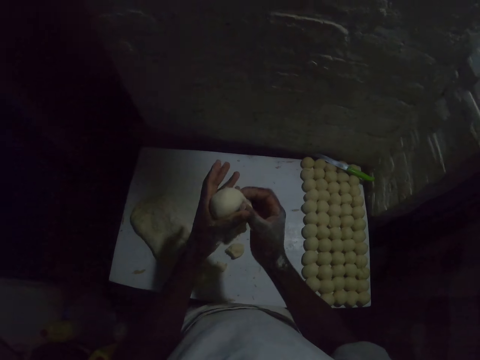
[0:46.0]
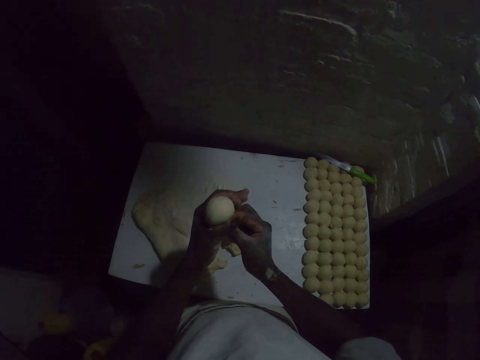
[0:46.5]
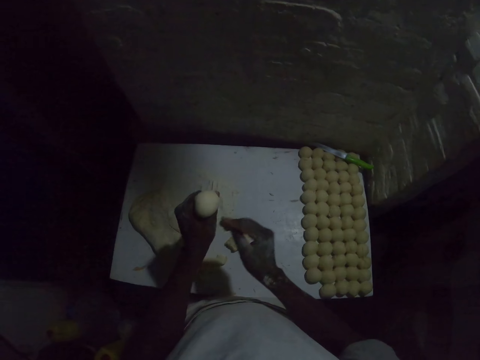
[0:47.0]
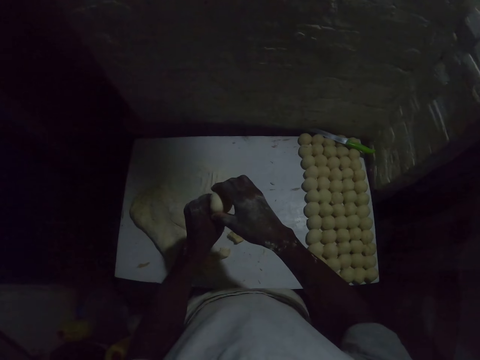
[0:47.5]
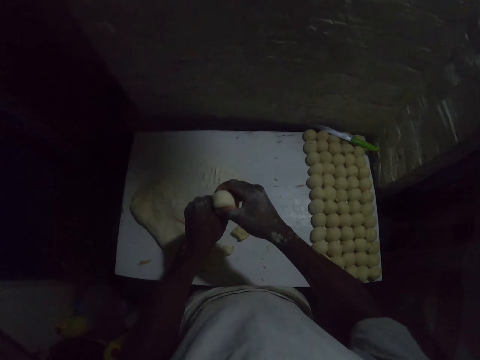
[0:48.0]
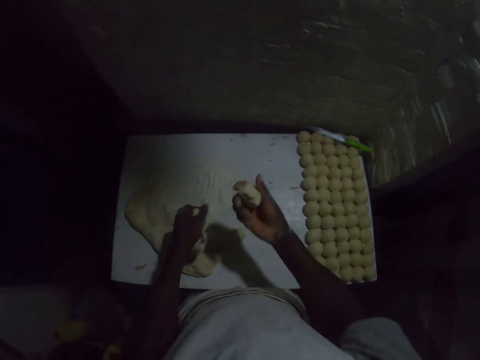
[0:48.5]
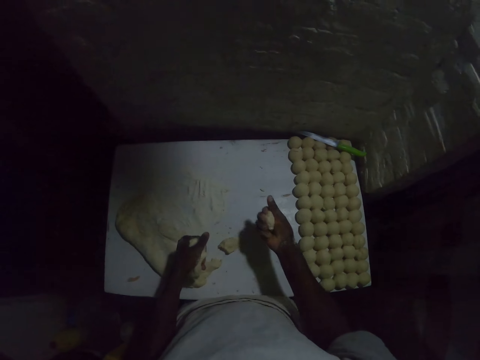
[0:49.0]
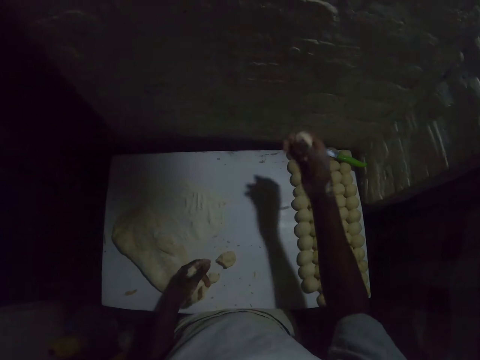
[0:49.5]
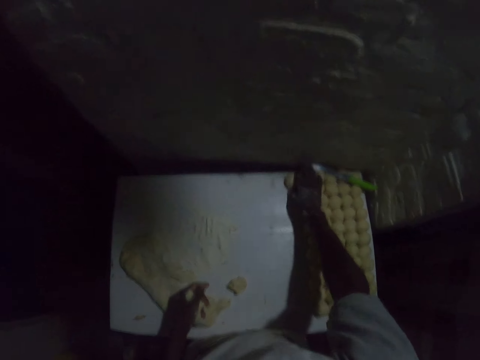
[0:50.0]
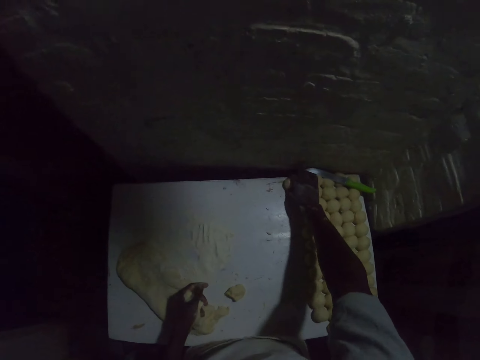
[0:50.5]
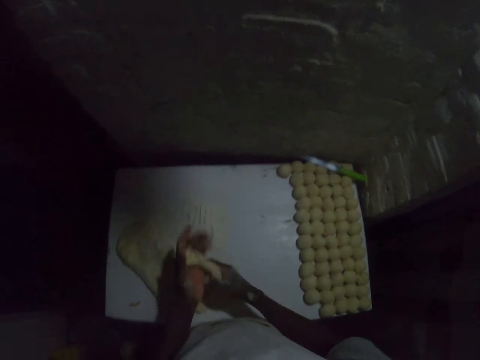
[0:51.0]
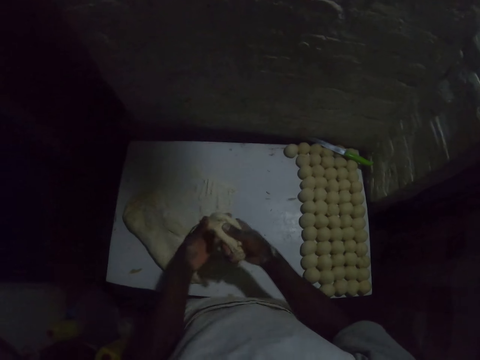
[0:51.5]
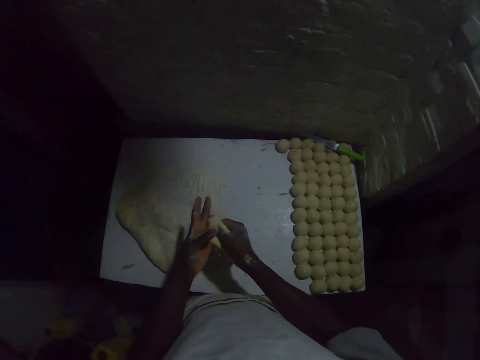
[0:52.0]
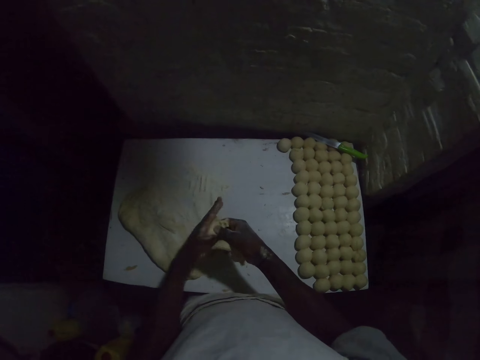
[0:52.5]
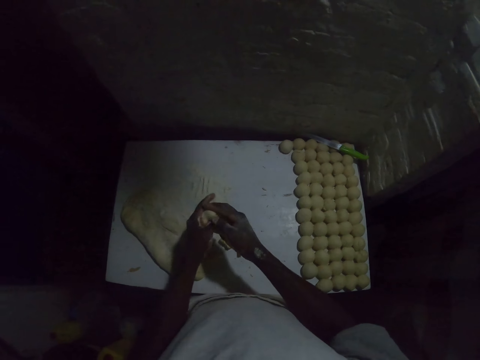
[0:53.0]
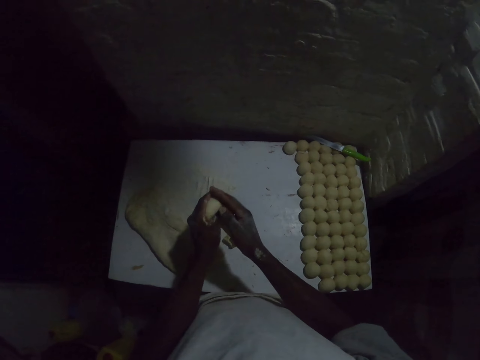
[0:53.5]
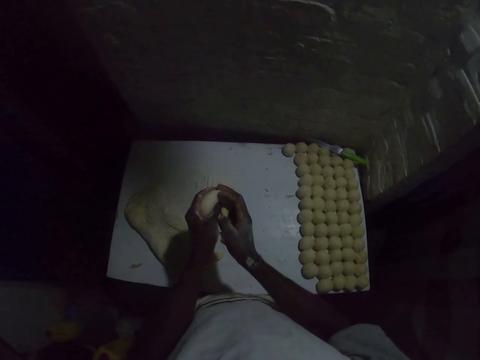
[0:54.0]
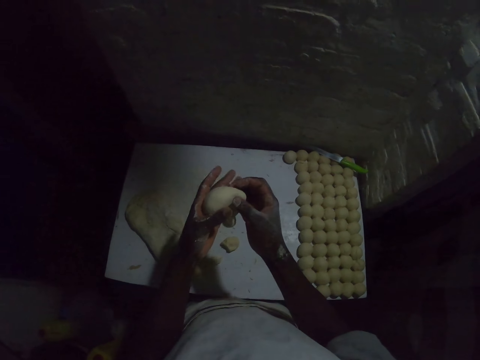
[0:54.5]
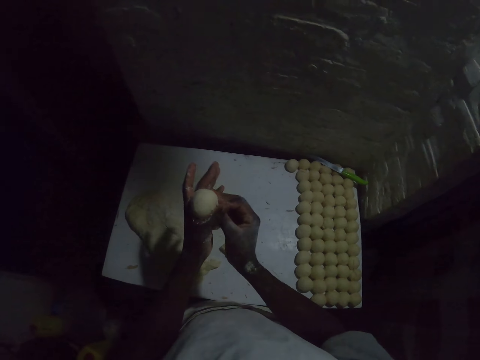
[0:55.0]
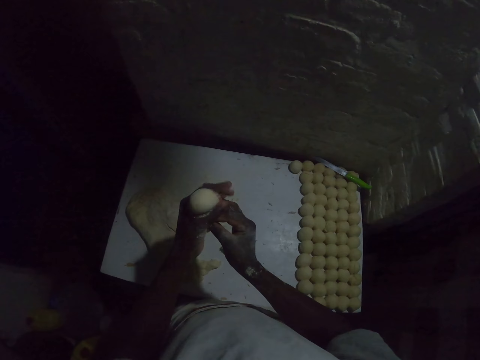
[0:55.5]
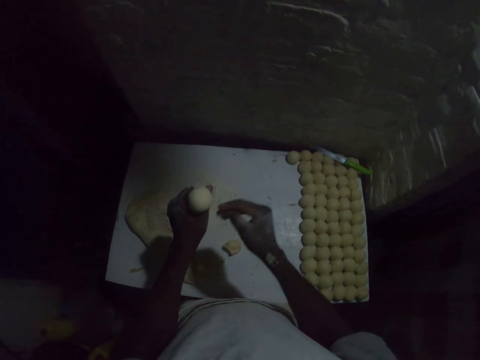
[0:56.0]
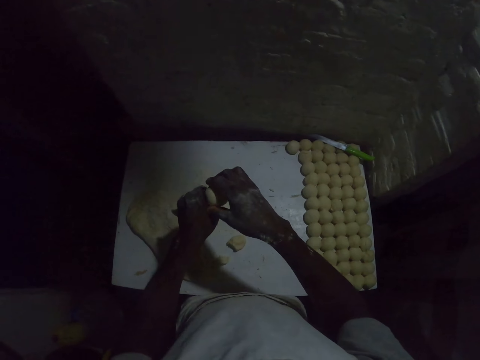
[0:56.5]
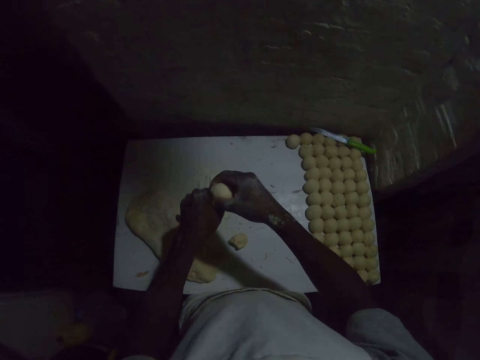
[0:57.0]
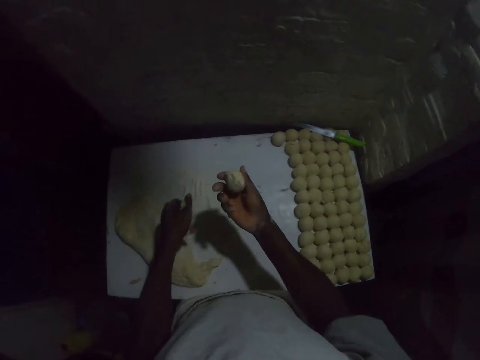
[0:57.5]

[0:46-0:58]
The camera wearer makes a ball of dough. They put the dough on the table. They make a ball from the dough. They roll the dough ball on the hands.

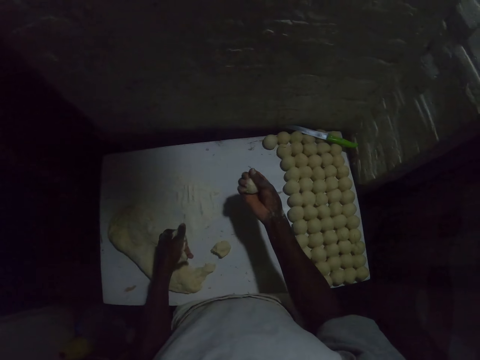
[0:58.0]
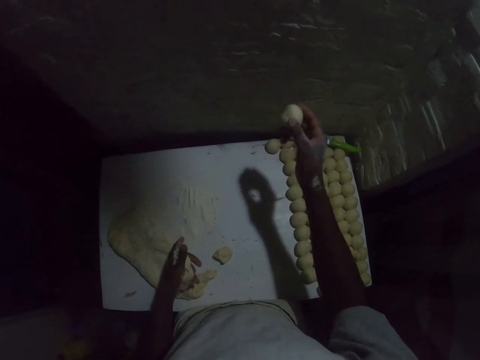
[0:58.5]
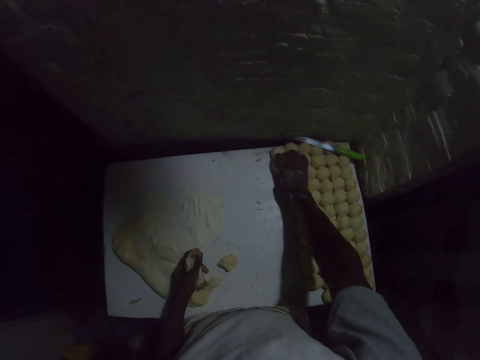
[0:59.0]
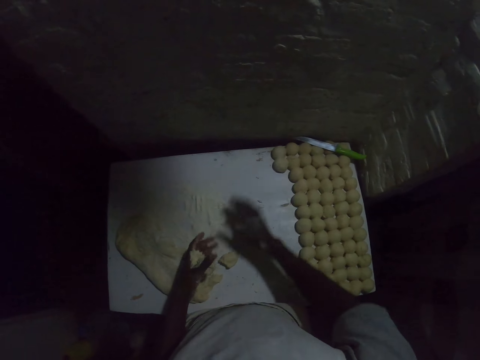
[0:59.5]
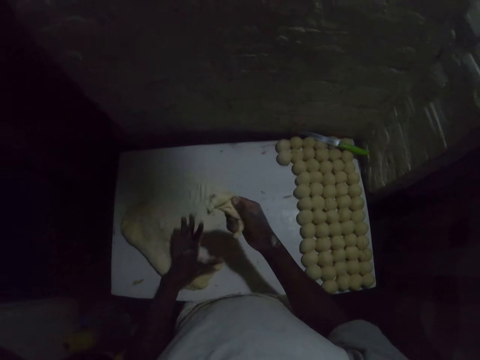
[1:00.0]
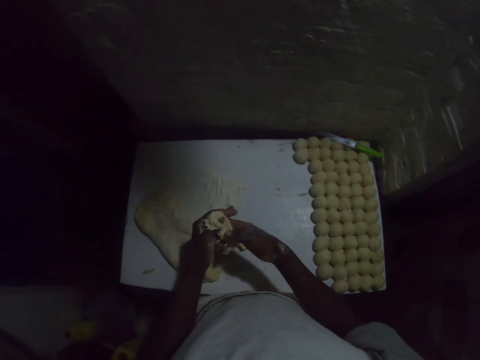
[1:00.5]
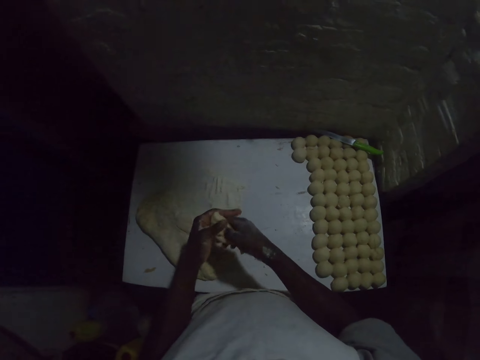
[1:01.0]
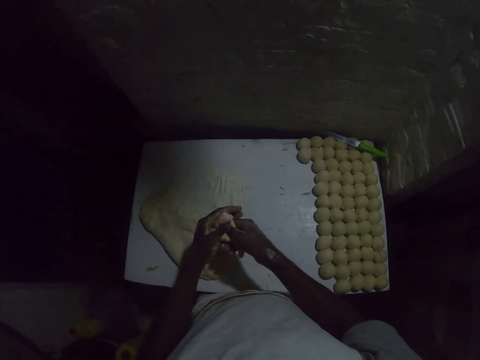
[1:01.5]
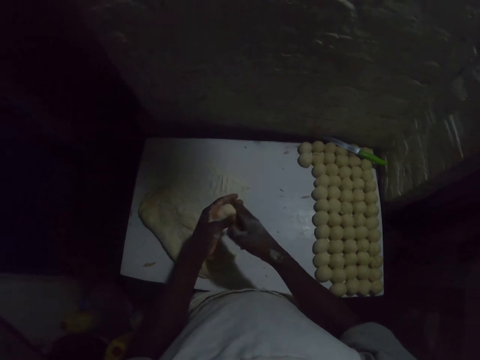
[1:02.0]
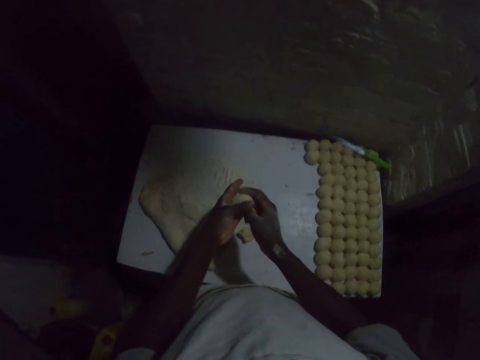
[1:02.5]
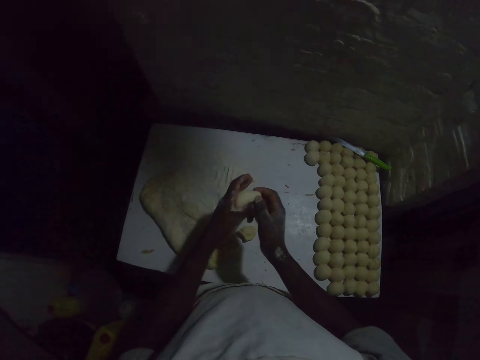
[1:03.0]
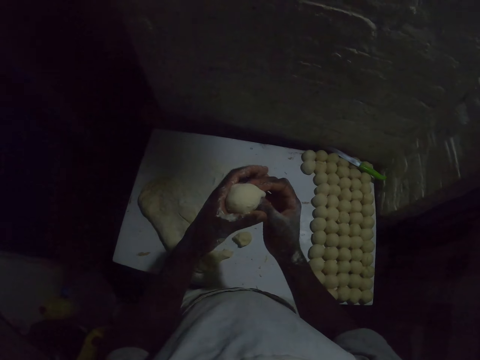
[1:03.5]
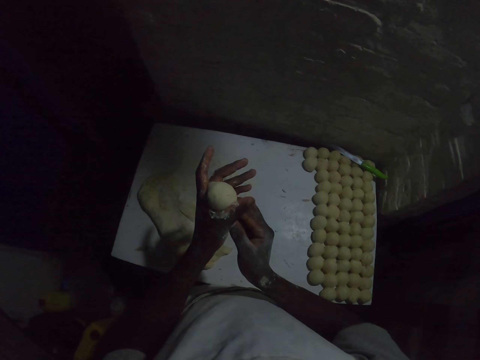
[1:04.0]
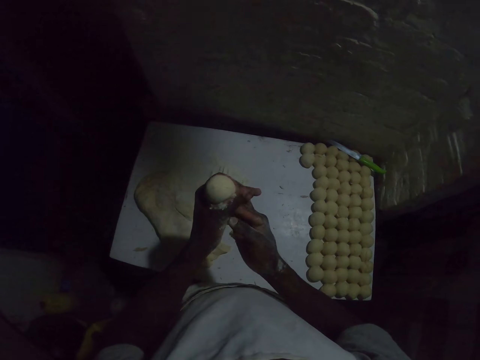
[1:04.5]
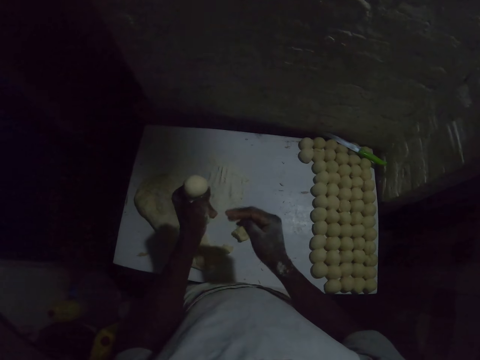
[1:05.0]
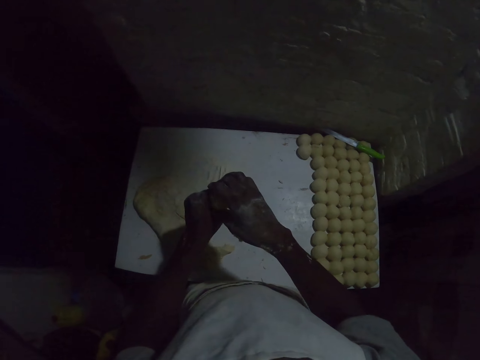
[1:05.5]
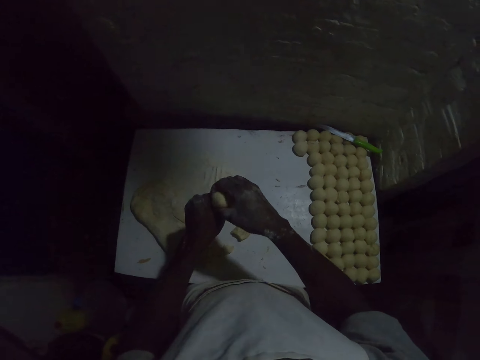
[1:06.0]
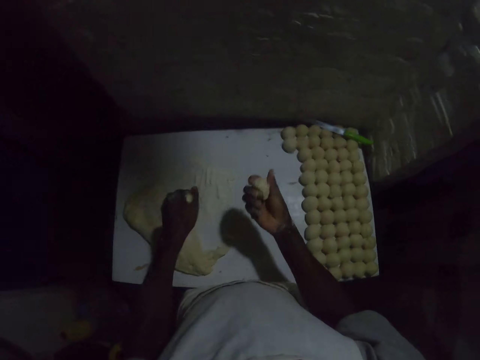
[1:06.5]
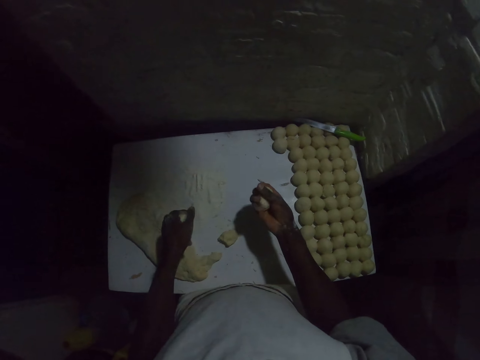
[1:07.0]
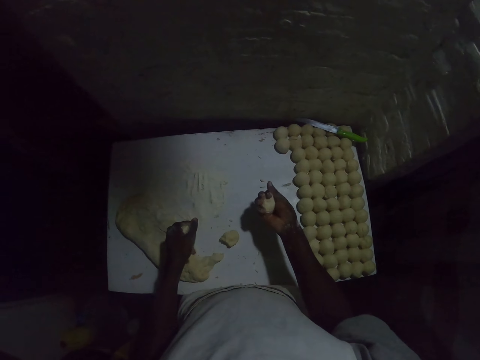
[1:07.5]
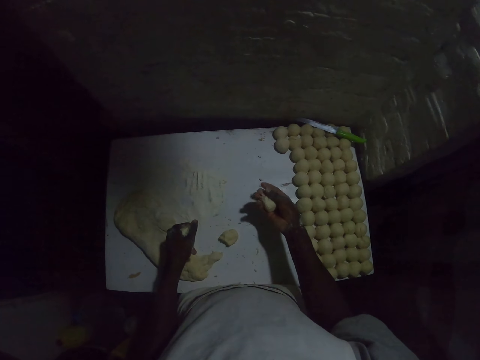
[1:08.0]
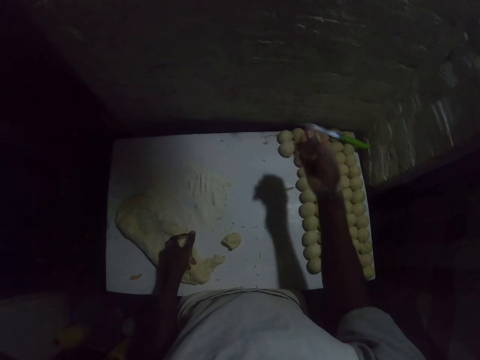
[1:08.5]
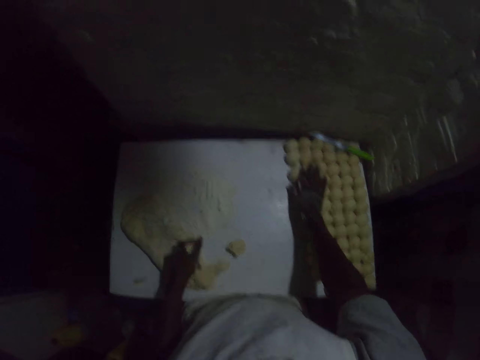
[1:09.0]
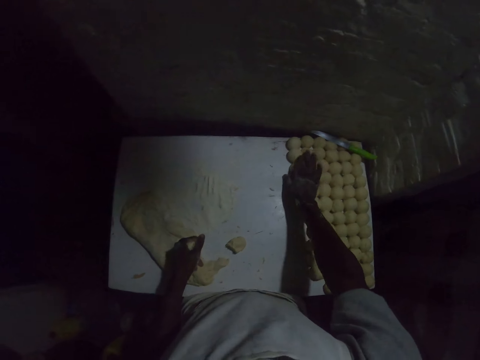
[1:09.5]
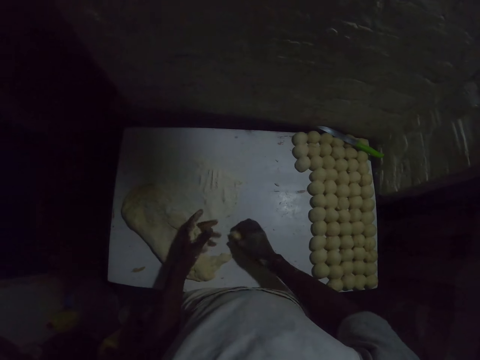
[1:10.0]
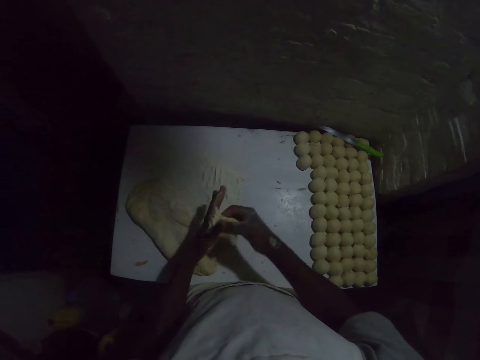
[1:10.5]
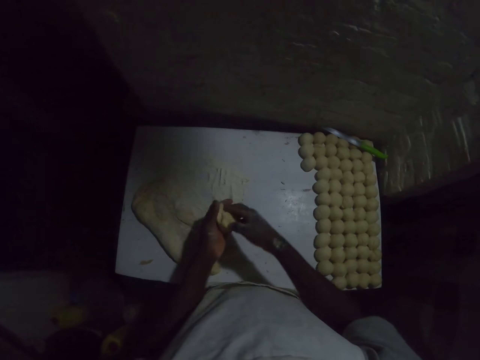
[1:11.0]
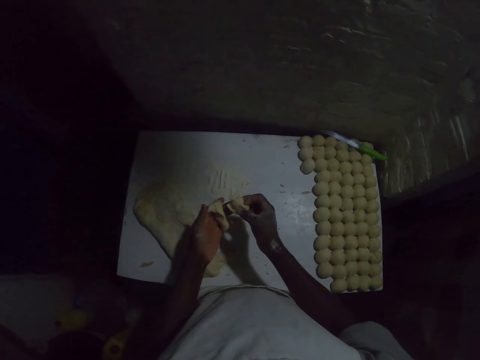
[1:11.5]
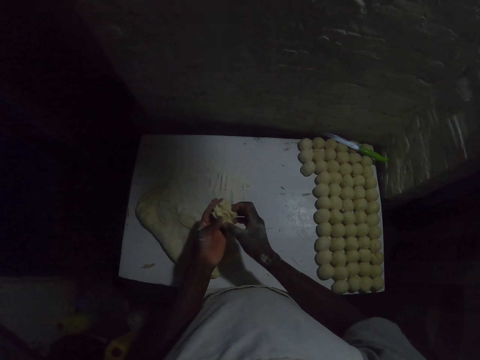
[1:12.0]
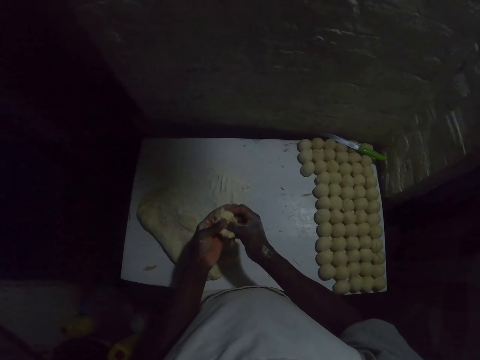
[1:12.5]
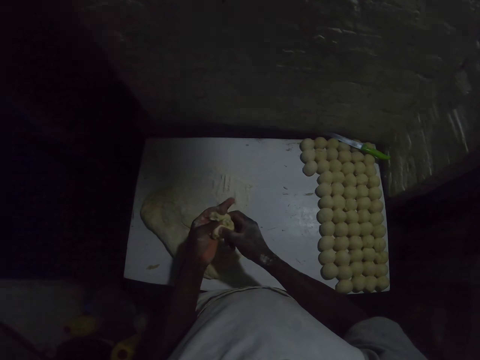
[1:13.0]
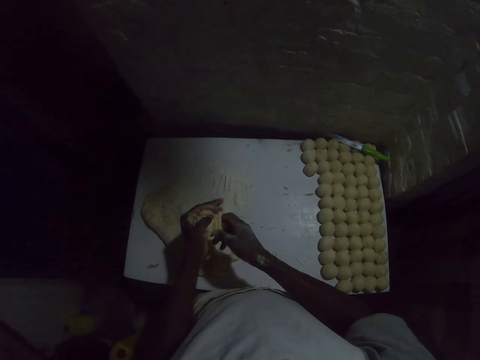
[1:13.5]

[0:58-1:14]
The camera wearer puts the dough on the table. He rolls the dough with both hands. He makes a ball from the dough. He puts down the dough on the table. He rolls the dough on both his hands.
